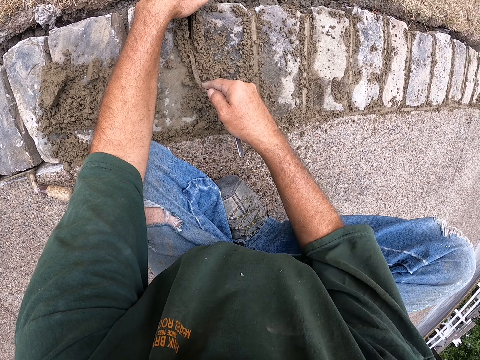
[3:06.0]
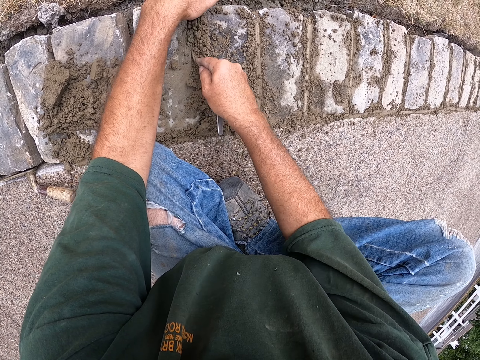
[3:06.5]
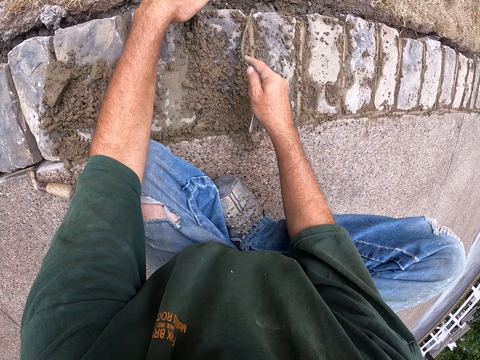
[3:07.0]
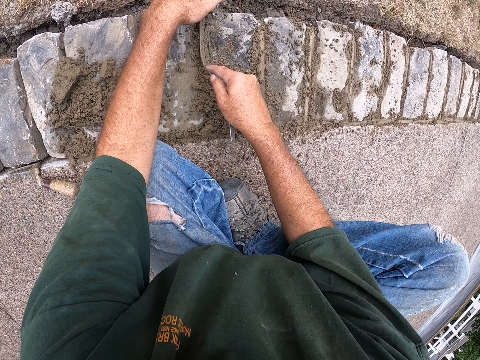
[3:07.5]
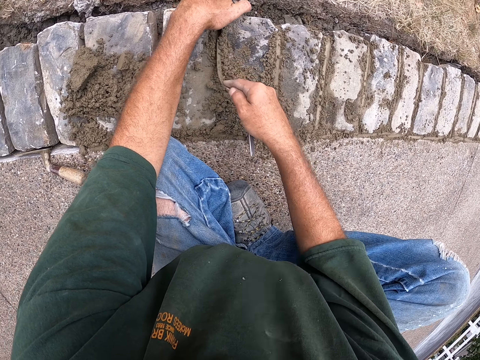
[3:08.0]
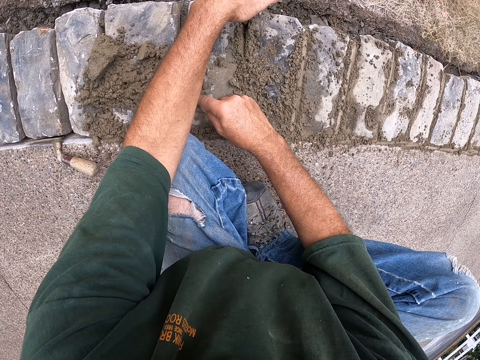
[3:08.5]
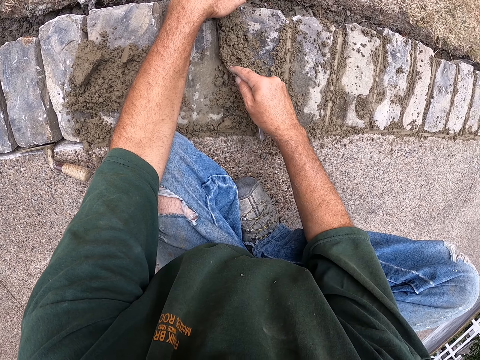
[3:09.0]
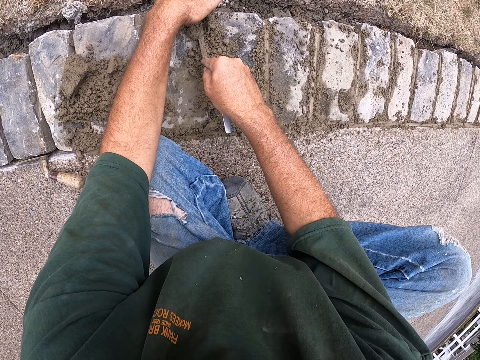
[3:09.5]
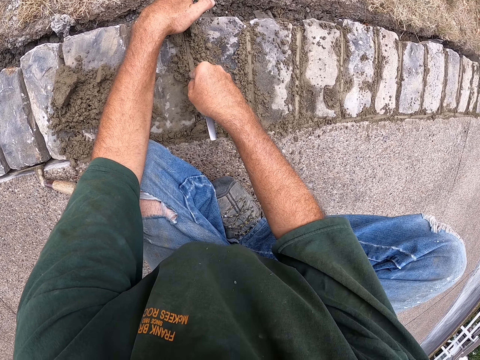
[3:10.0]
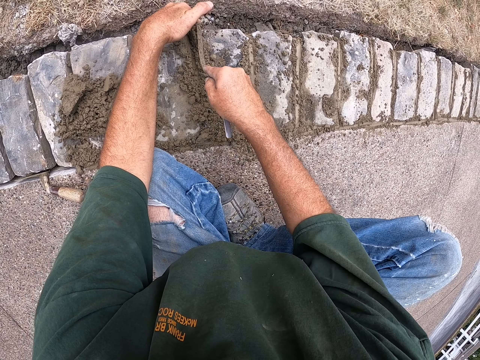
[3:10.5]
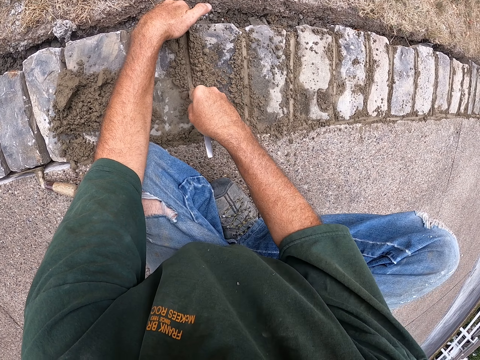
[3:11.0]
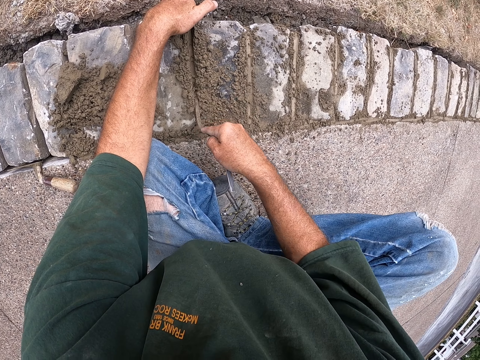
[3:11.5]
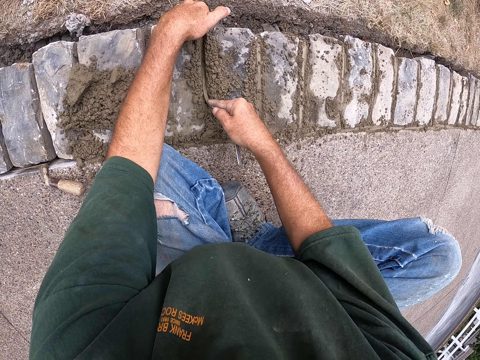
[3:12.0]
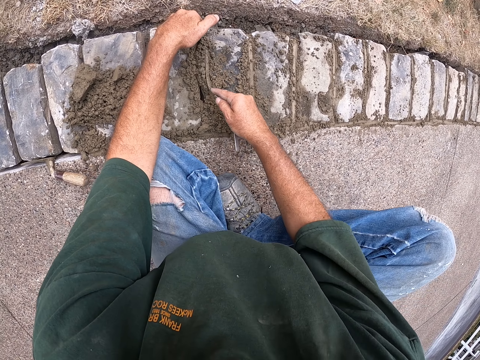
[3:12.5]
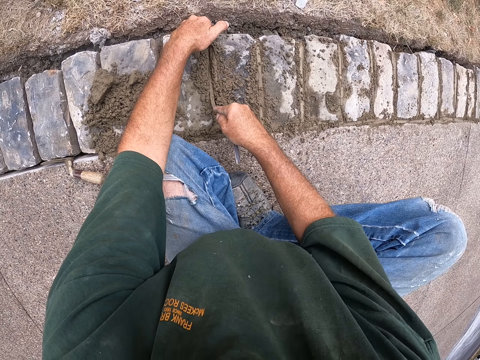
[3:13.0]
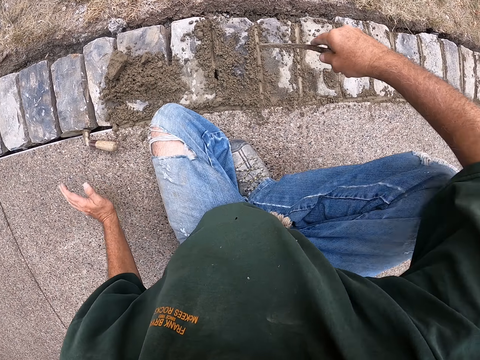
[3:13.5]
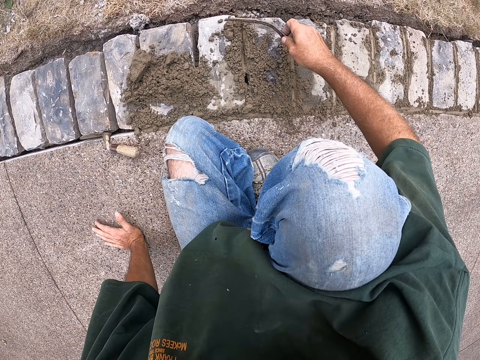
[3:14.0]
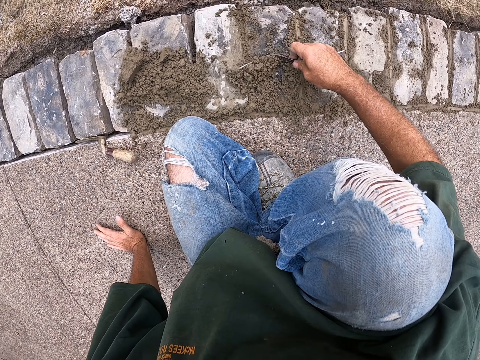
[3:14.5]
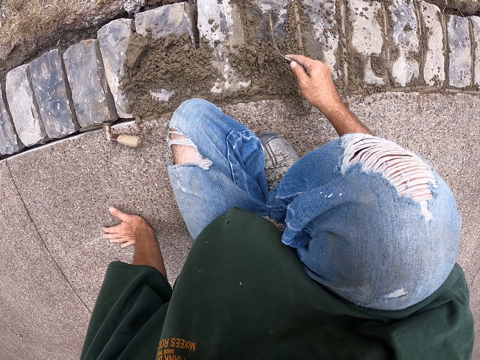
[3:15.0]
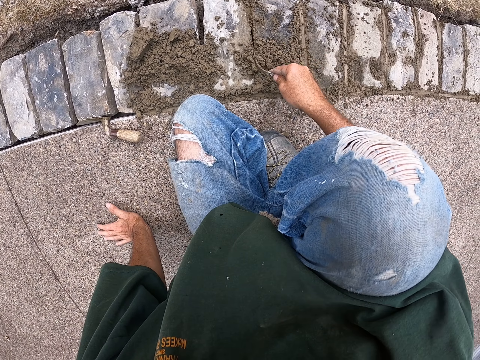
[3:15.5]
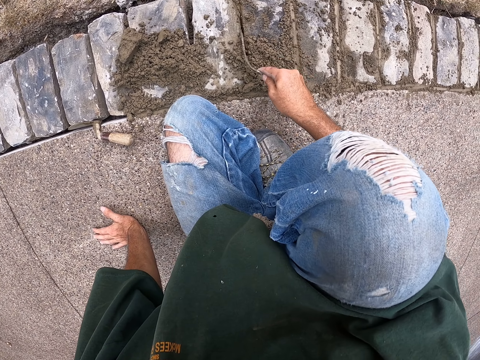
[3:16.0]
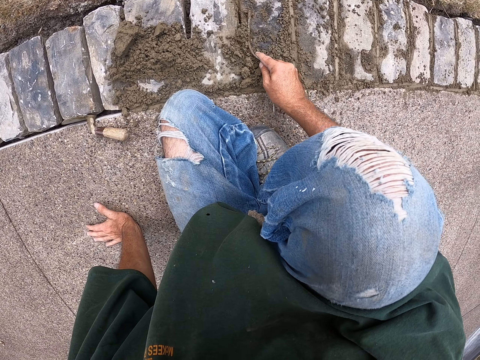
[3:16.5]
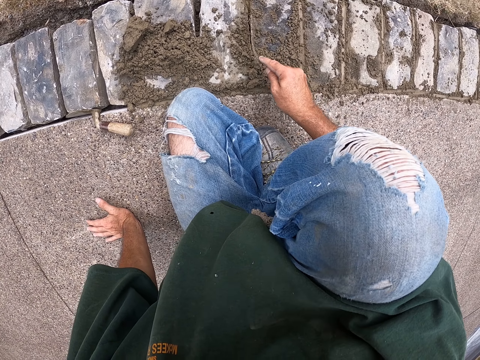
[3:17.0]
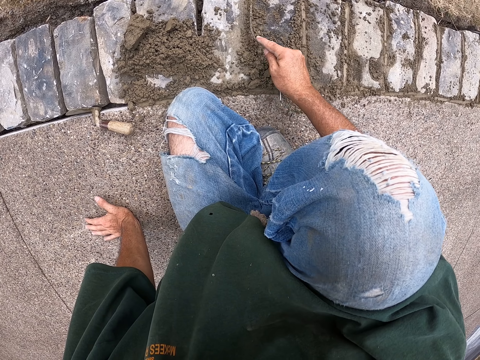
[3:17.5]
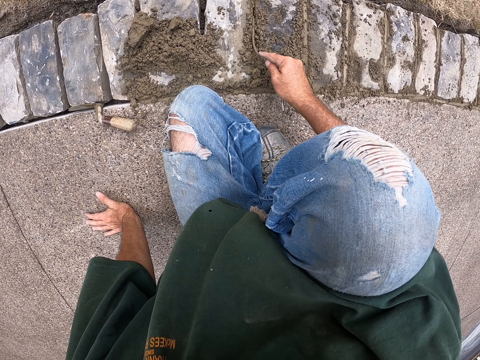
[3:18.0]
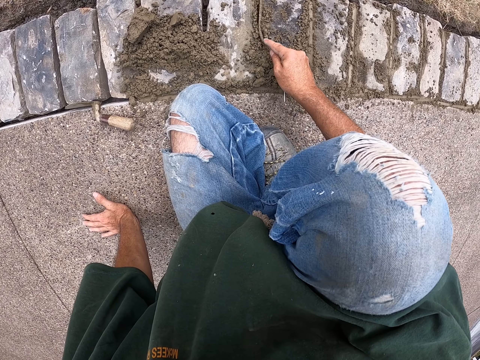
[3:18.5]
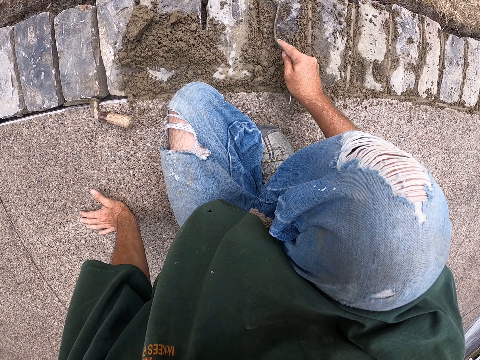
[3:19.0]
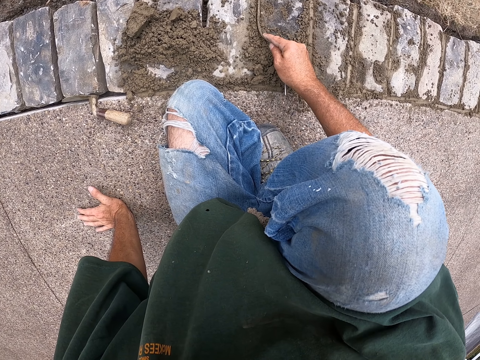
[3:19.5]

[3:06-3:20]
The camera wearer pulls his hand off the brick. He pulls the joint filler off the brick. He holds the floor with the left hand. He cements the bricks with the joint filler.

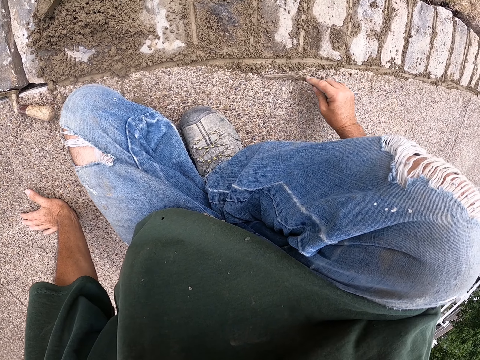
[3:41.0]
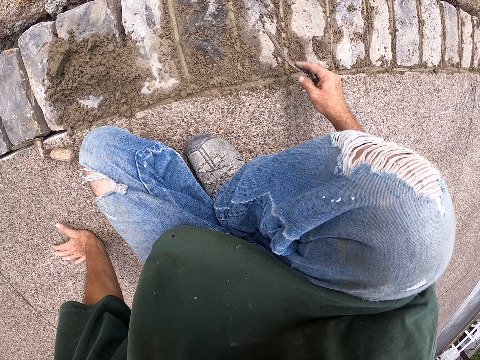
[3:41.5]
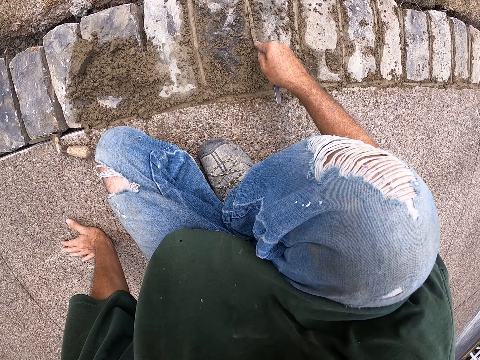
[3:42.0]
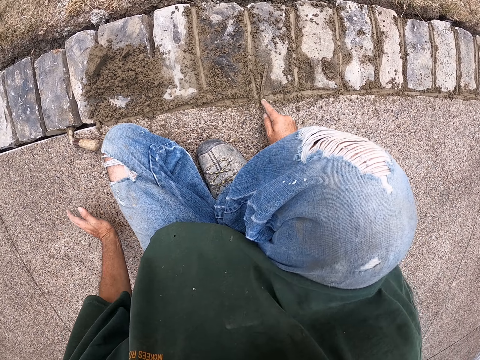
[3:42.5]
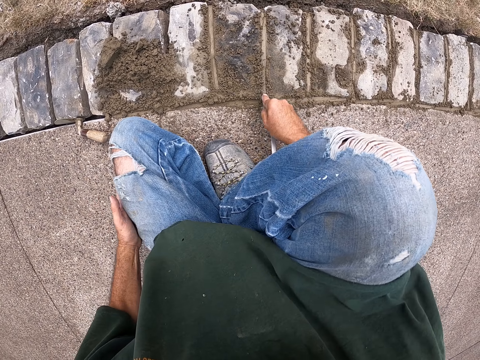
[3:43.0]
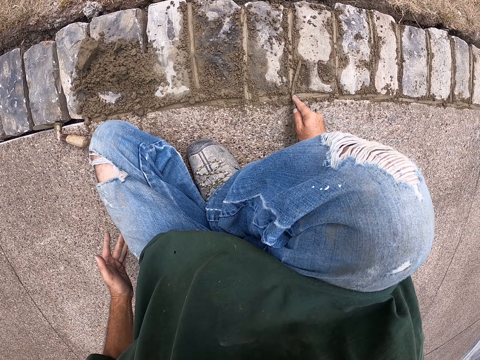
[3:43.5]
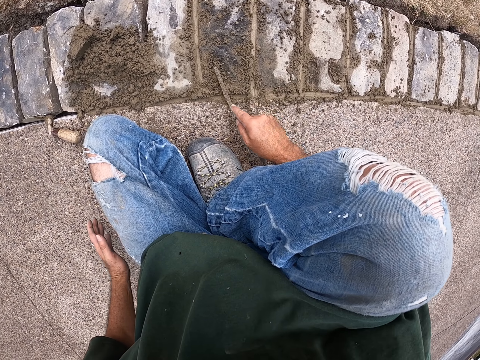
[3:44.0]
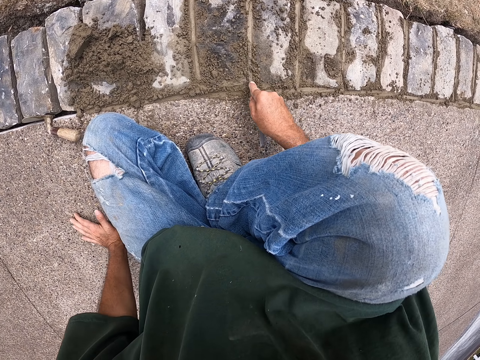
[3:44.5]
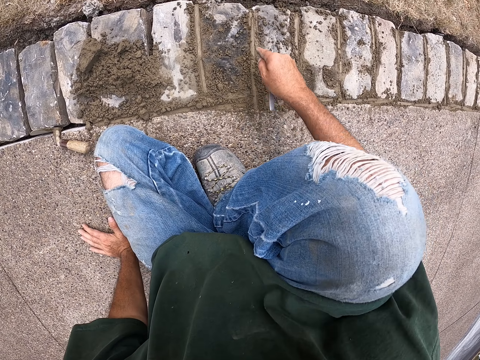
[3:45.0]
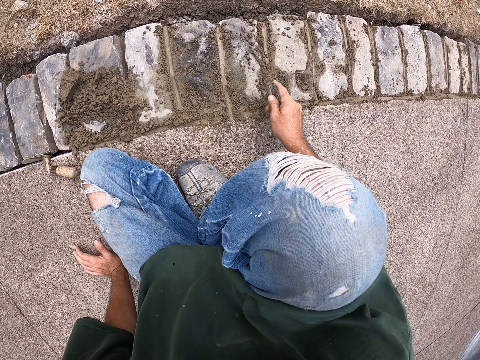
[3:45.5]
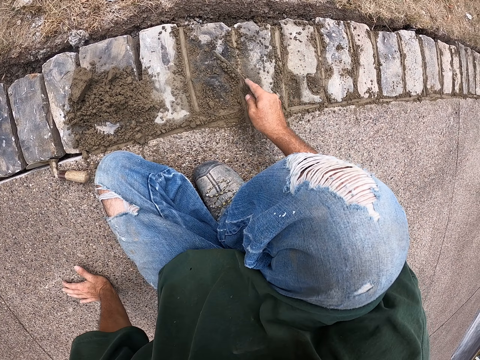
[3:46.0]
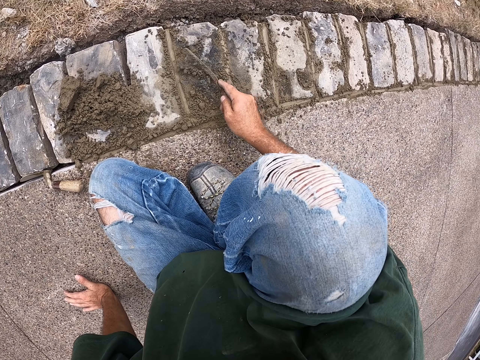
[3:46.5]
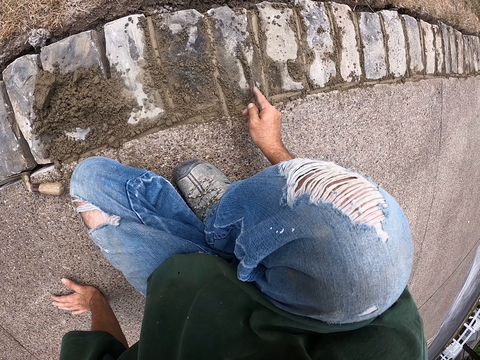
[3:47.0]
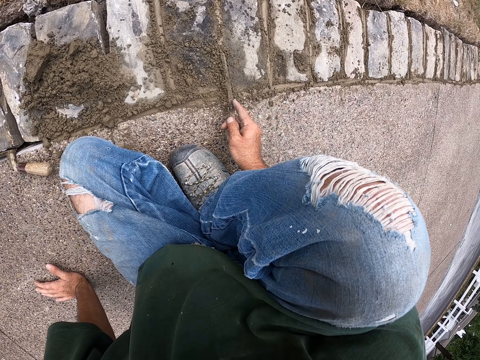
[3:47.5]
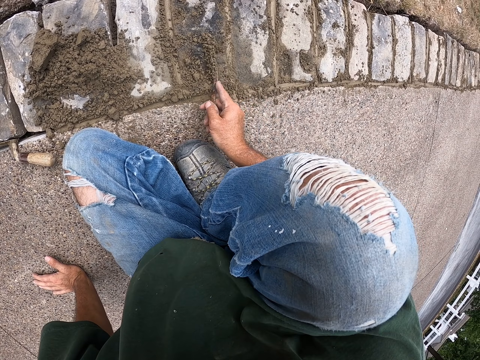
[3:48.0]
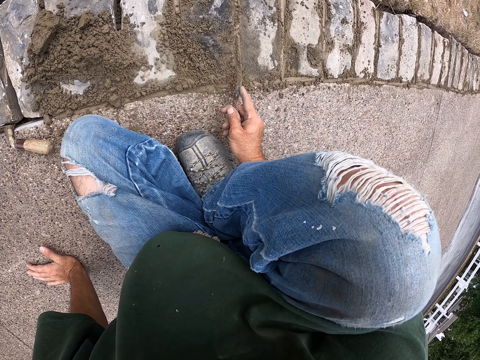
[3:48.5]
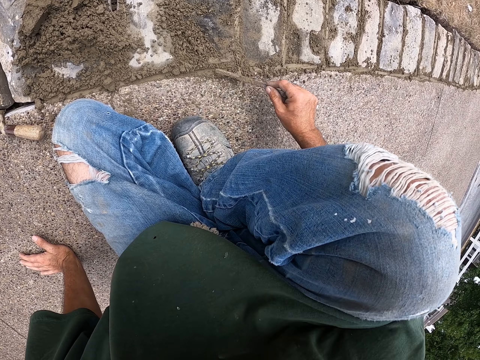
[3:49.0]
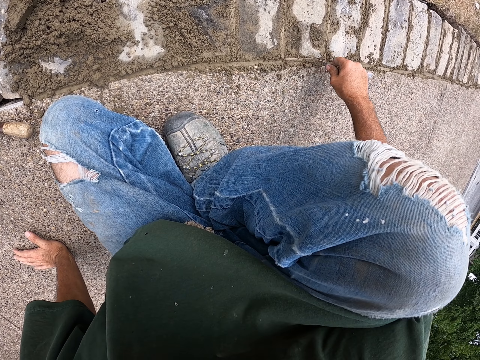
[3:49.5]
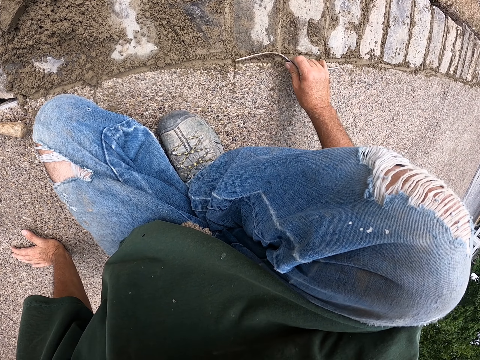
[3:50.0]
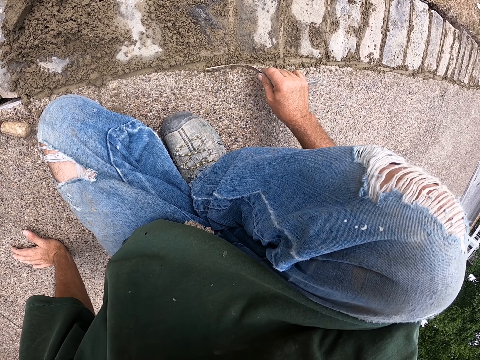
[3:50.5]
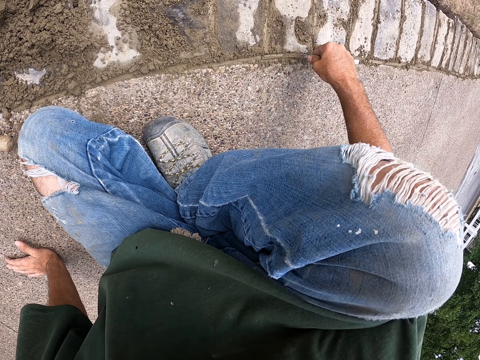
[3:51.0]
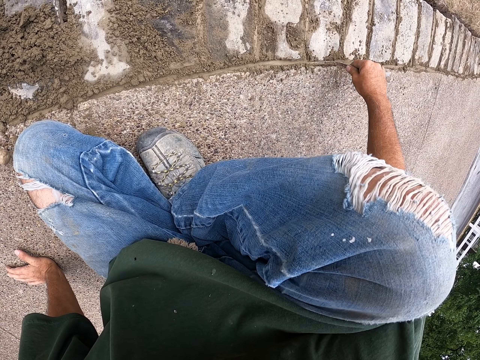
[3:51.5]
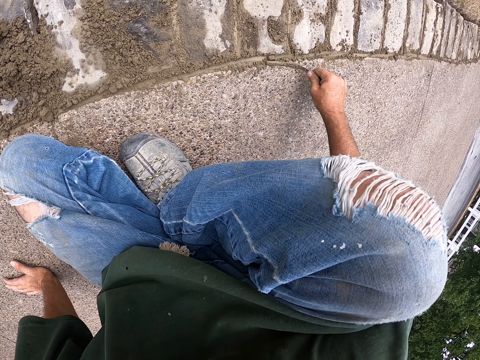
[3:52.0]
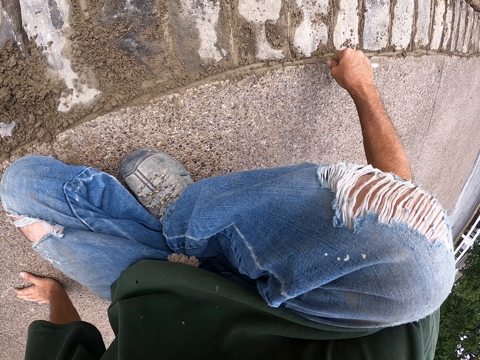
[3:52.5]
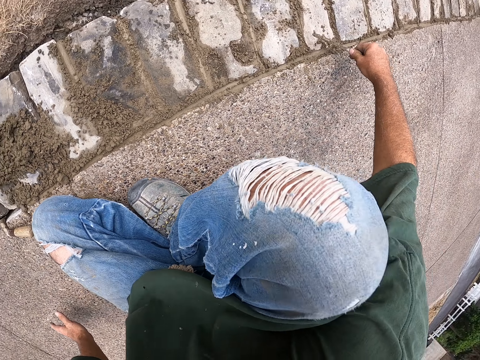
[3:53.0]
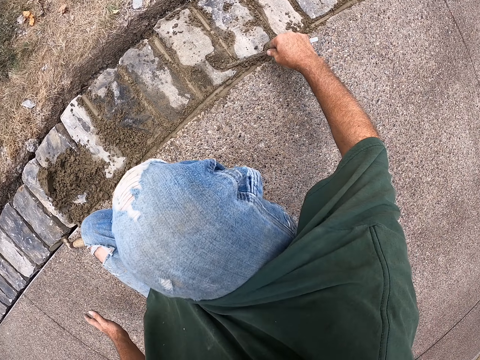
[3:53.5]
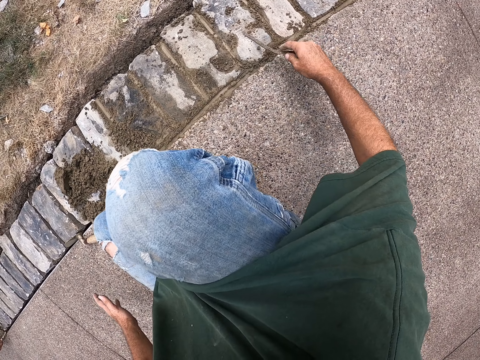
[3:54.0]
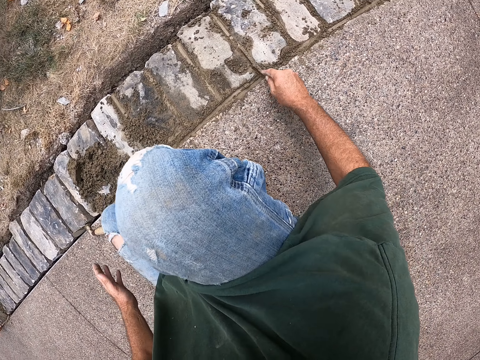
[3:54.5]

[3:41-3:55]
The camera wearer pulls his hand off the path. He holds his leg. He cements the bricks with a joint filler. He pulls his hand off the leg. He holds the path. He cements the bricks with the joint filler.
